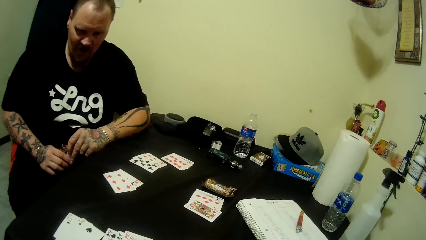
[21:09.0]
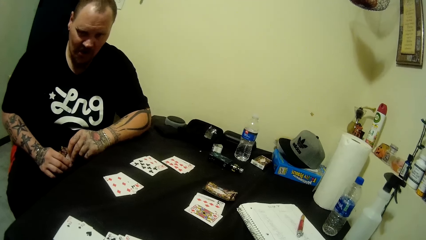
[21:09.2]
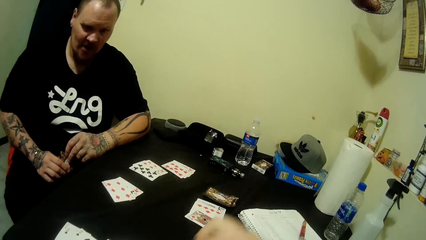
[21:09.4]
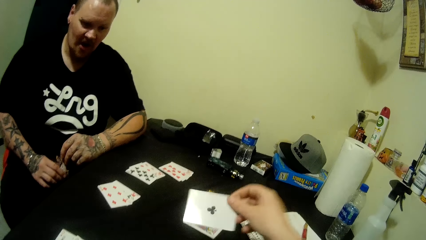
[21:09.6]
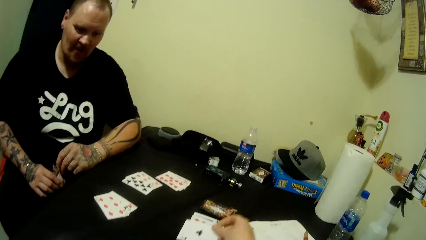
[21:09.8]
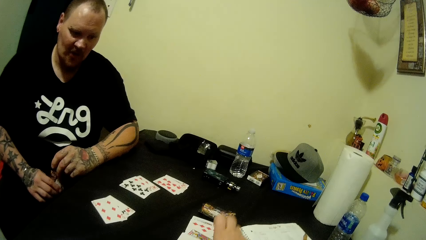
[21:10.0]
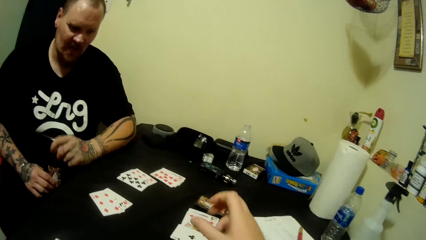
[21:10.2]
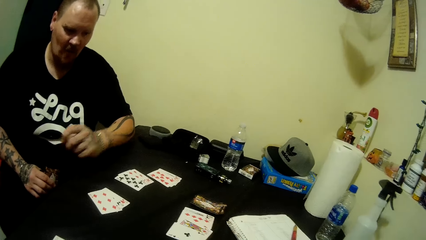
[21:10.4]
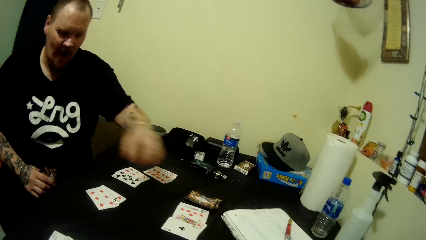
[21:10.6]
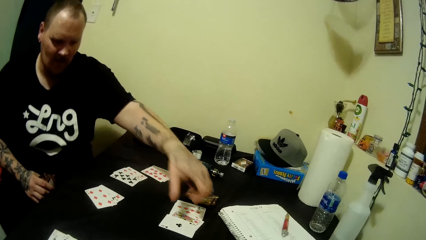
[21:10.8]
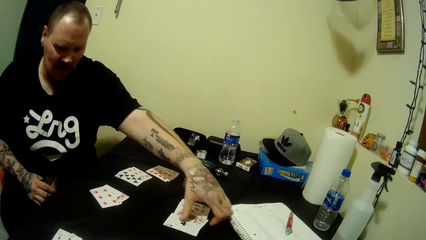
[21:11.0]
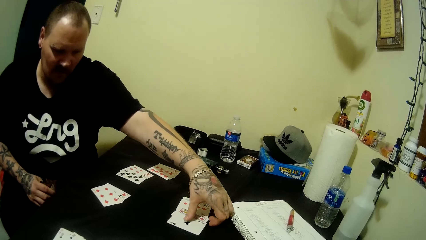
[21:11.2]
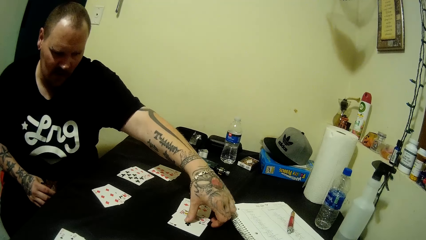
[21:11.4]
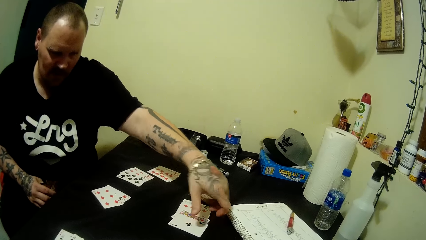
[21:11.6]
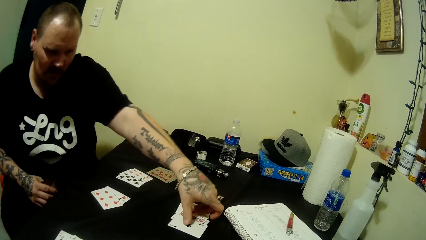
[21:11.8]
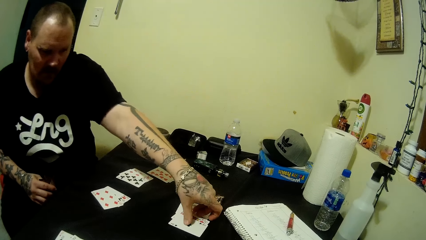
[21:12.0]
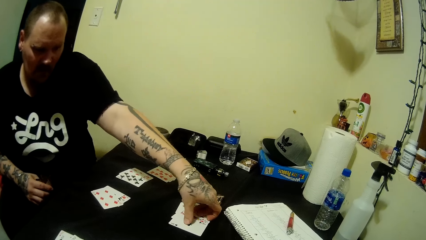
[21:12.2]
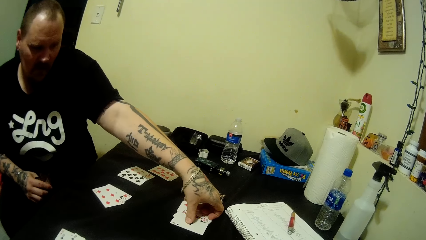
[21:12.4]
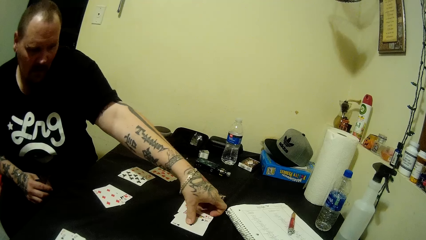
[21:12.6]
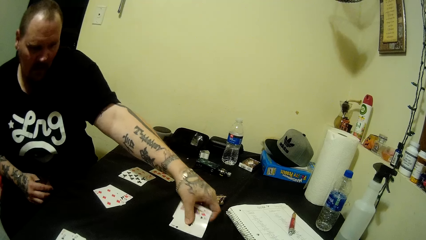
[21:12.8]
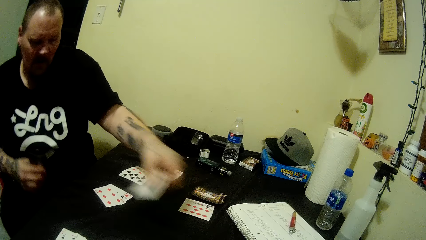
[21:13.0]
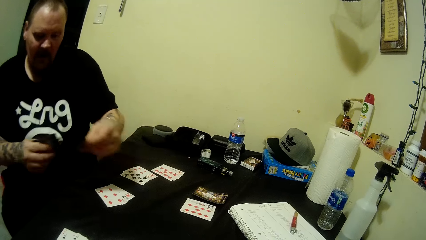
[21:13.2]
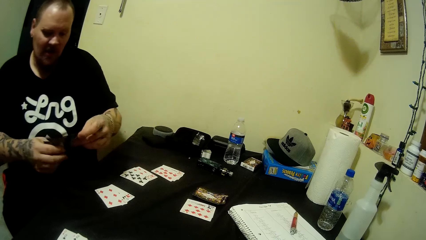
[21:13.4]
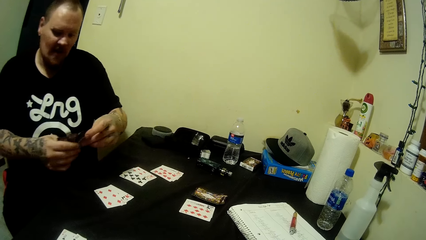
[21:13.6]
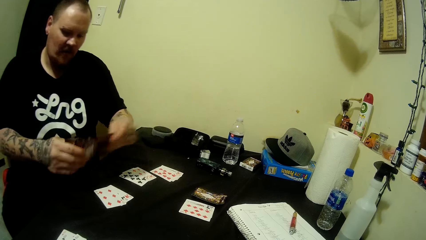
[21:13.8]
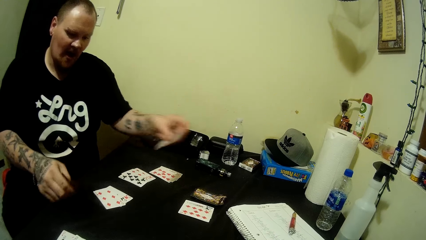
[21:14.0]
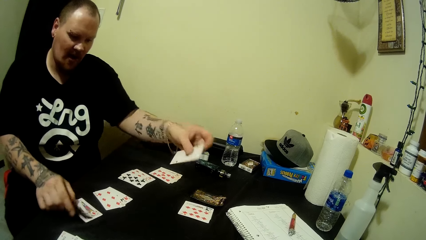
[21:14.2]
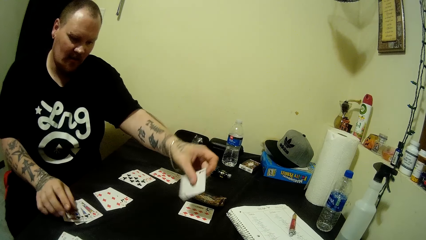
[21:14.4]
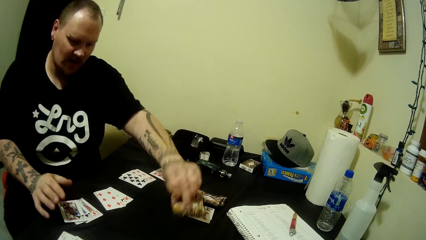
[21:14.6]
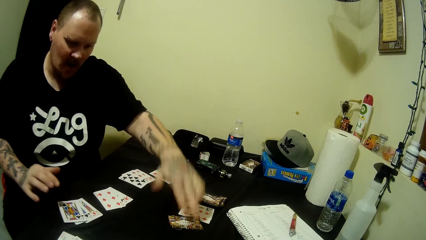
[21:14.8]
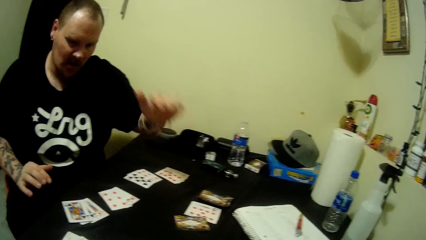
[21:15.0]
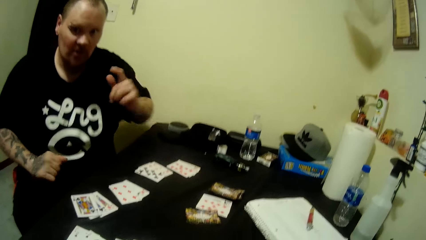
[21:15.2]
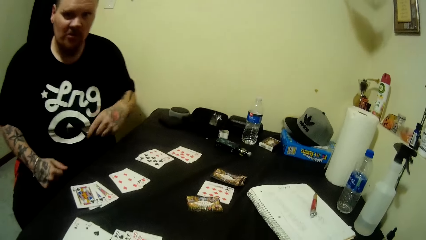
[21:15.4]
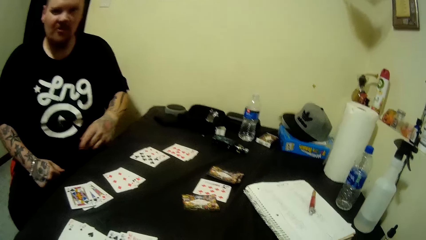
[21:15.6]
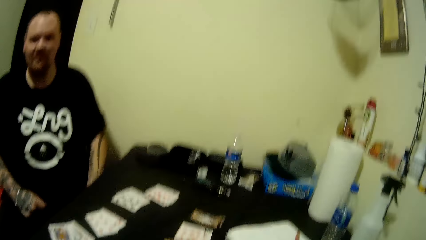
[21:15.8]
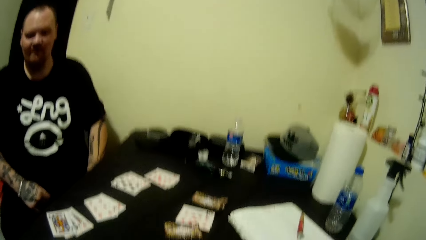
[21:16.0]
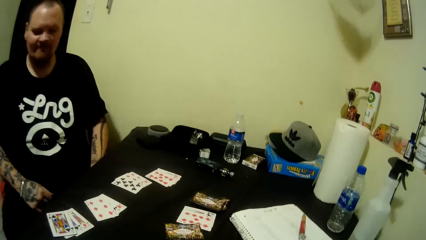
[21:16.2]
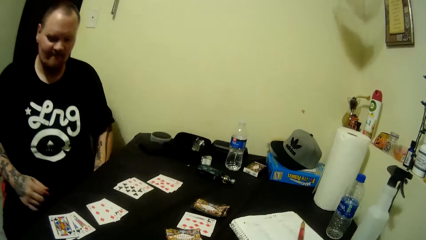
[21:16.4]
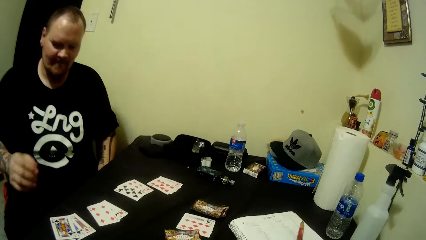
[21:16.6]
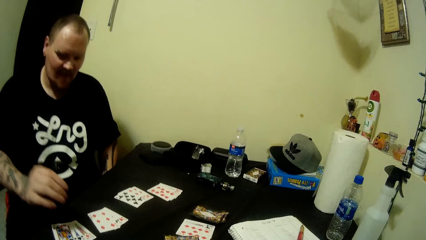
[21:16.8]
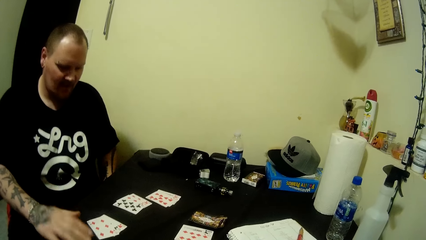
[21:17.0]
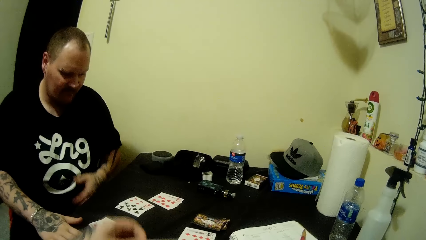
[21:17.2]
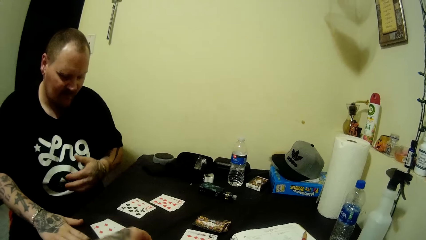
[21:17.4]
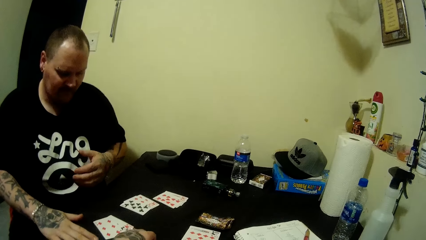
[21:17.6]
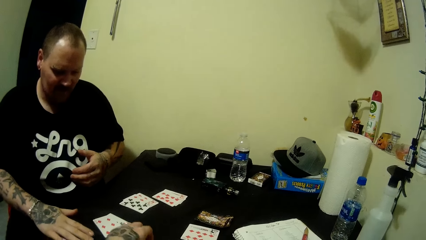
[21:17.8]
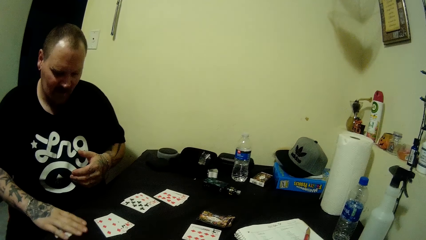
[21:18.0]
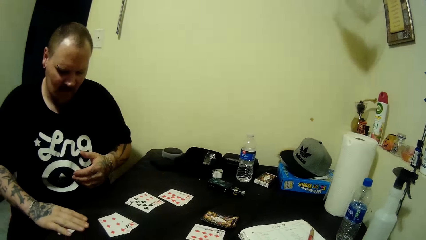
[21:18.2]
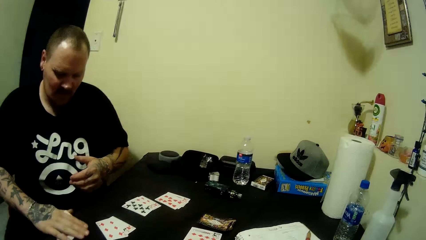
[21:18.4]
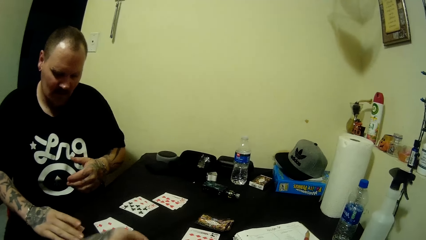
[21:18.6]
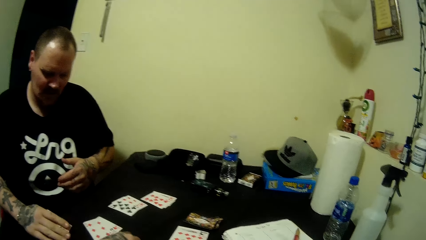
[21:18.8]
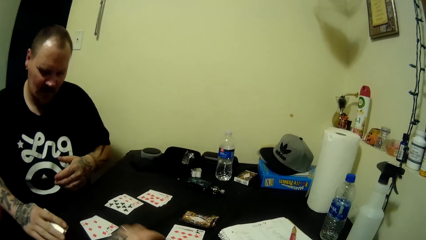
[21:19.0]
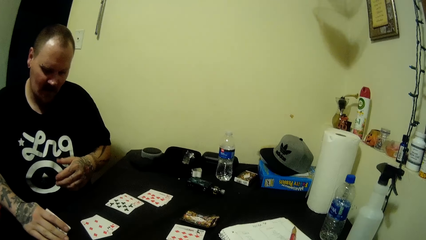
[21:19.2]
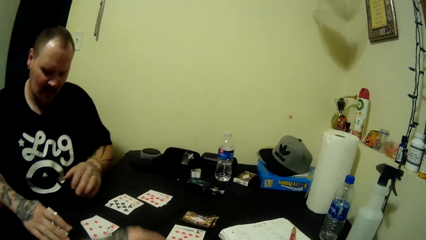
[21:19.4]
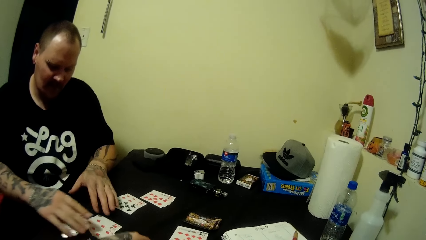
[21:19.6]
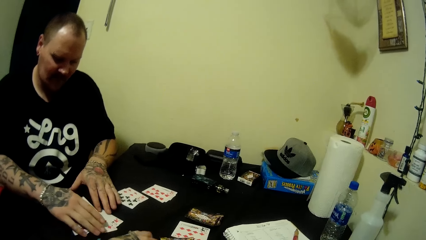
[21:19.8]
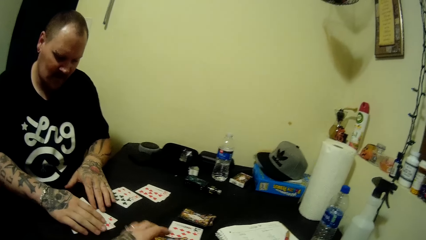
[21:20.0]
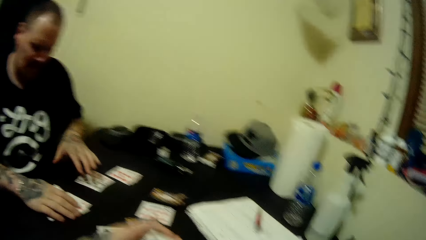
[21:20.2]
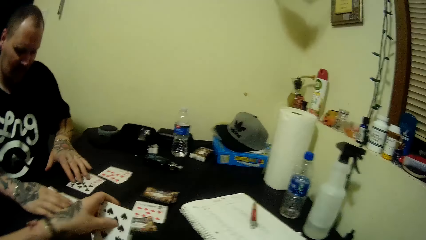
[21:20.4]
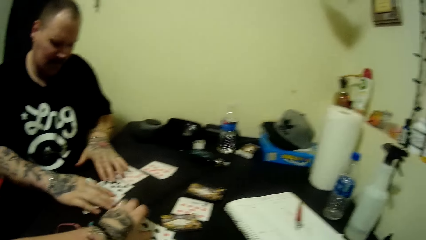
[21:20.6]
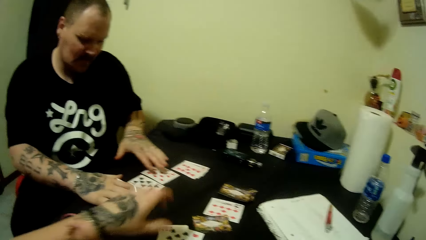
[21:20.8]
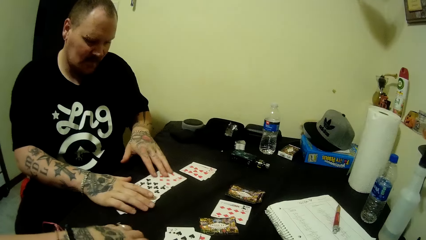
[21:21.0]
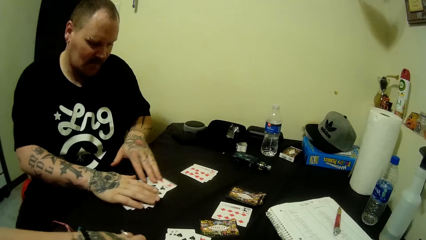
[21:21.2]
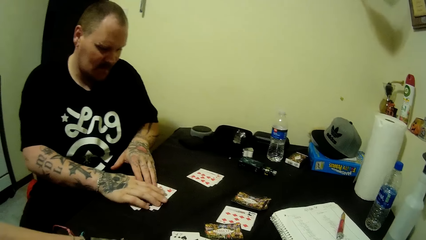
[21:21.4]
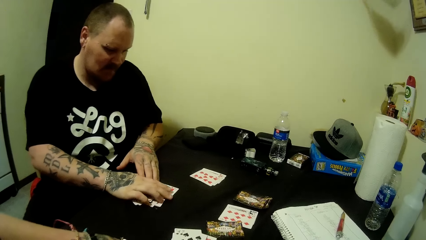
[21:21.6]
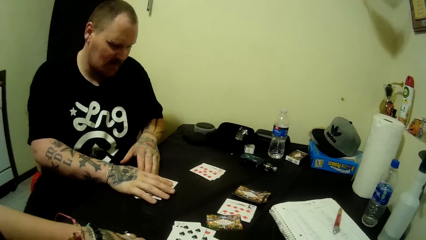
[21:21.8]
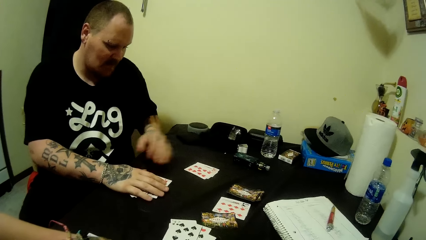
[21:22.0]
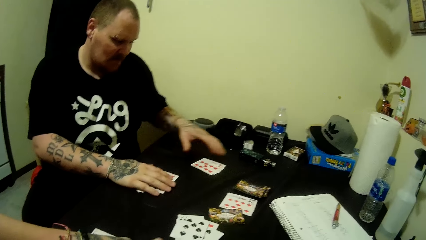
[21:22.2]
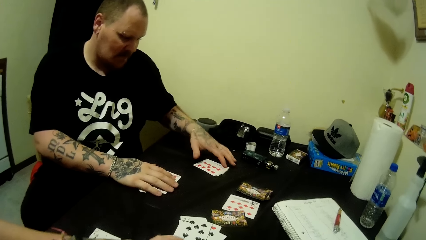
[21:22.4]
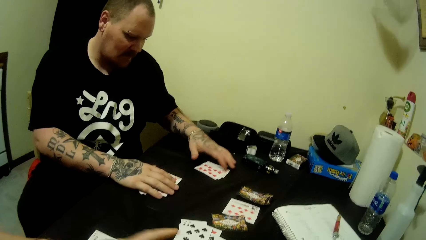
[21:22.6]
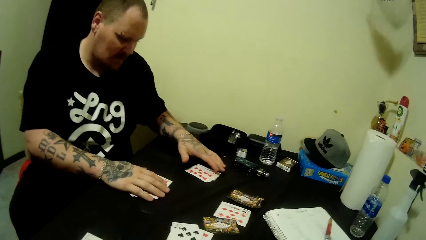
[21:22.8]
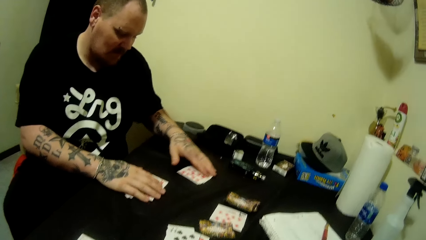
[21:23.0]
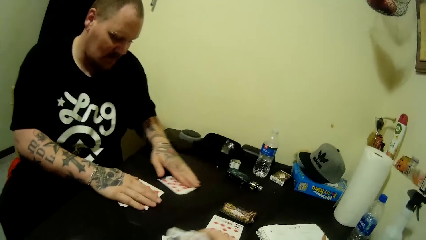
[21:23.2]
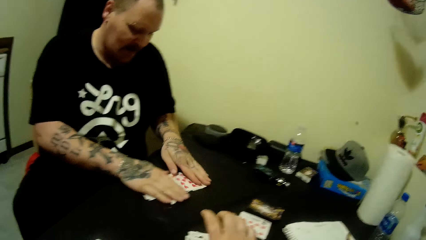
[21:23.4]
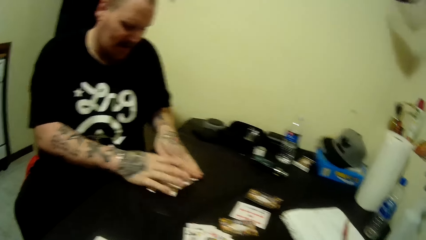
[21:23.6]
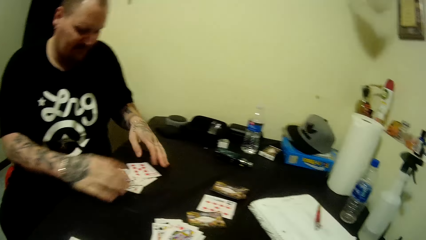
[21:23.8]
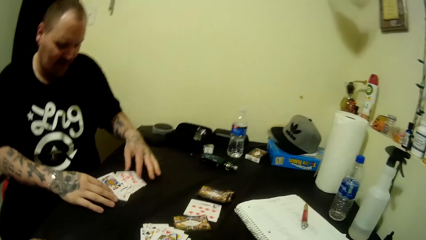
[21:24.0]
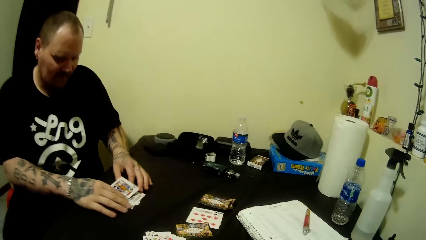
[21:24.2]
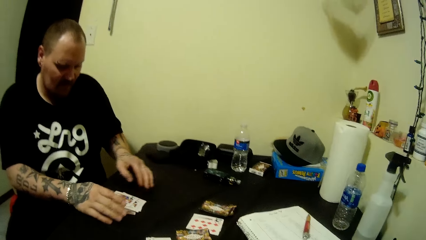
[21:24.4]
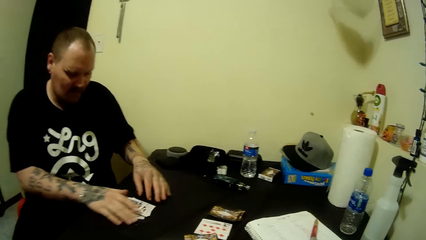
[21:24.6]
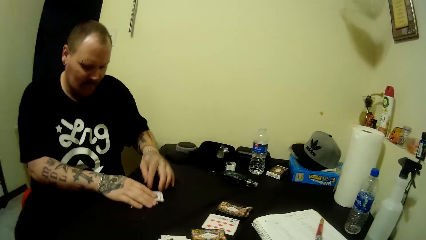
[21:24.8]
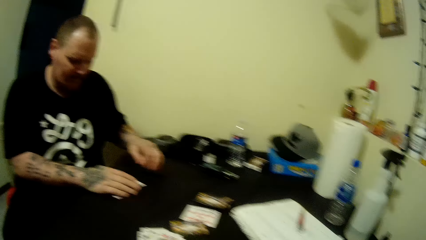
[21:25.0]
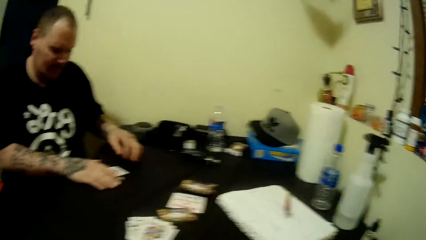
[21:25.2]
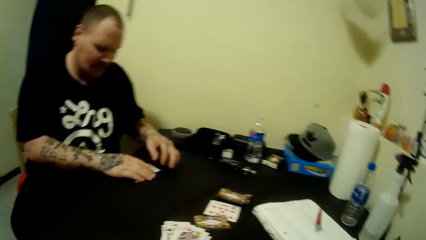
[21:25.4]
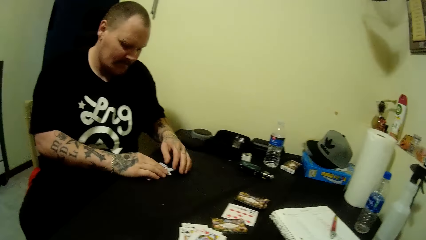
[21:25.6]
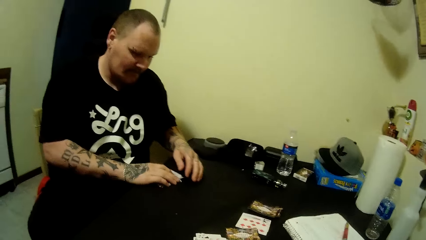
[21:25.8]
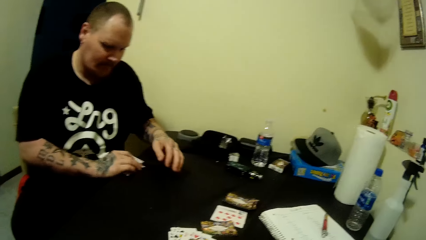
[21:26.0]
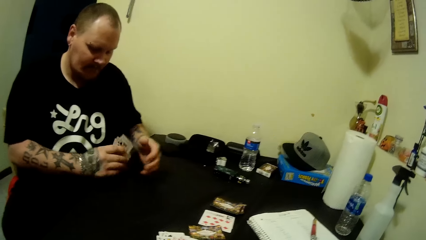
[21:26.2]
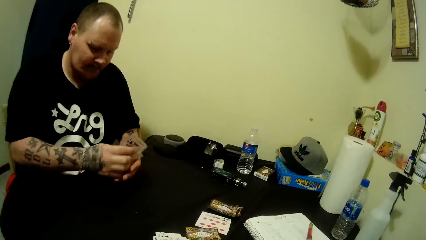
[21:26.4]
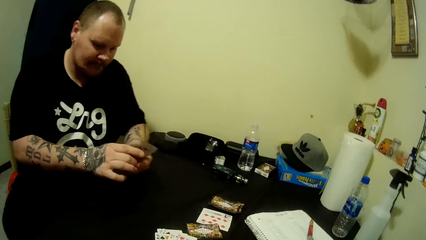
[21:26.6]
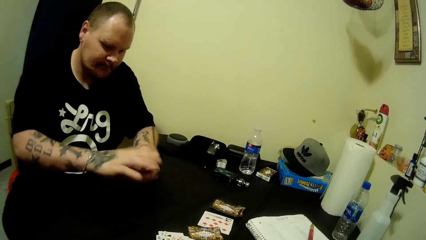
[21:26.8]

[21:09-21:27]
The camera wearer drops cards on the table. A man picks playing cards from the table. The man drops cards on the left hand on the table. The man drops playing cards with the right hand. The man puts his hands on the lap. The man holds playing cards from the table. The camera wearer shuffles cards on the hands. They drop a playing card on the table. The man moves cards on the table. The man collects cards on the table.
